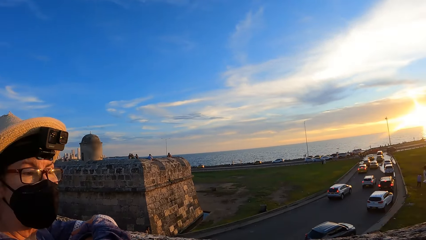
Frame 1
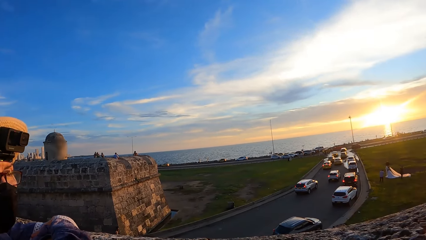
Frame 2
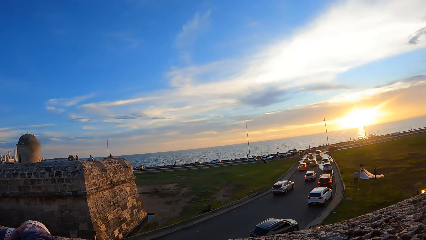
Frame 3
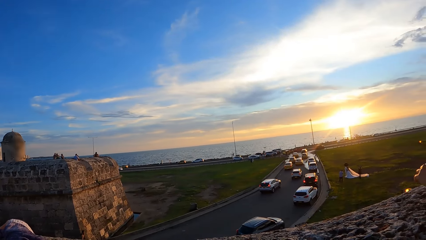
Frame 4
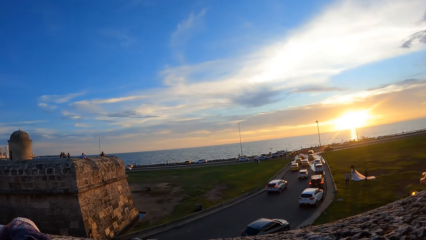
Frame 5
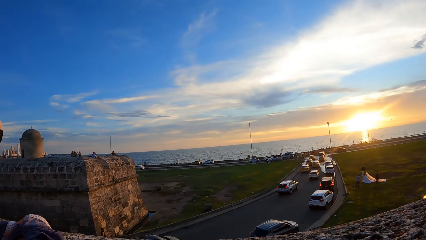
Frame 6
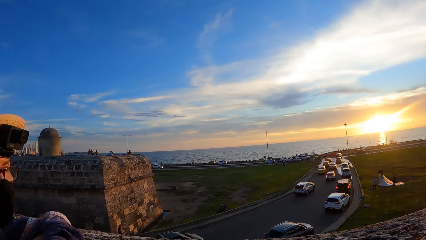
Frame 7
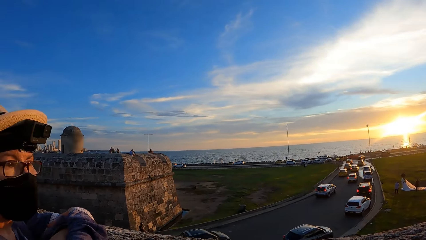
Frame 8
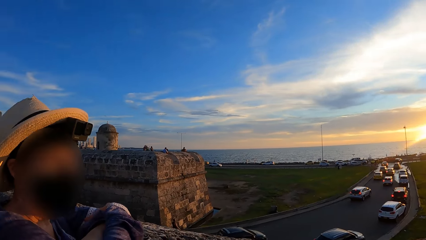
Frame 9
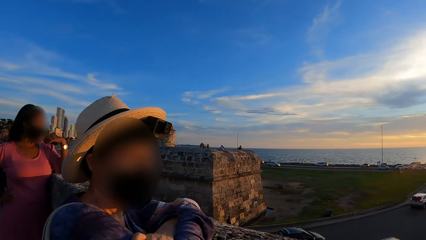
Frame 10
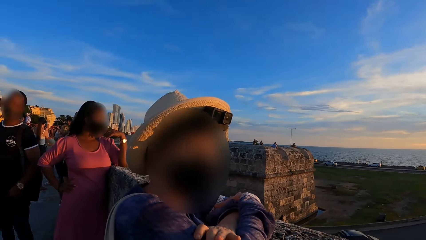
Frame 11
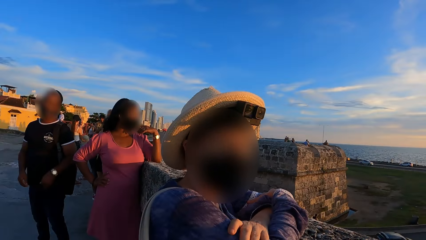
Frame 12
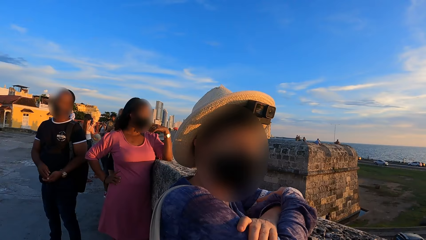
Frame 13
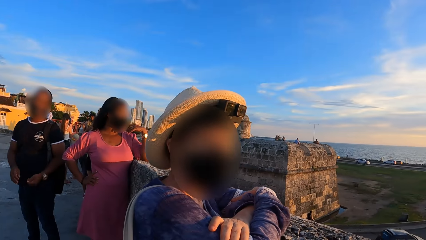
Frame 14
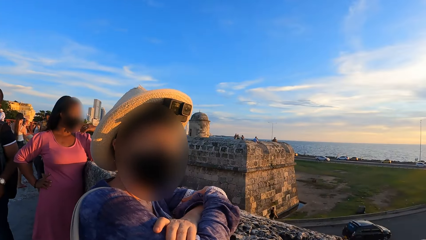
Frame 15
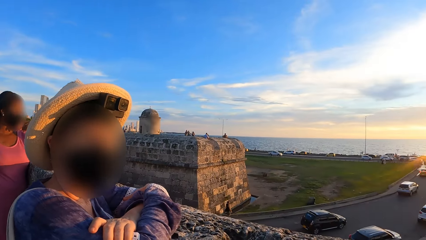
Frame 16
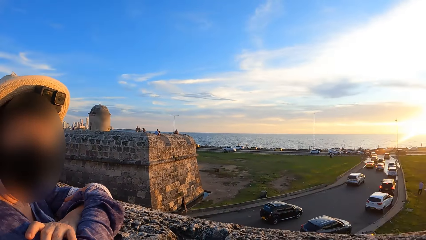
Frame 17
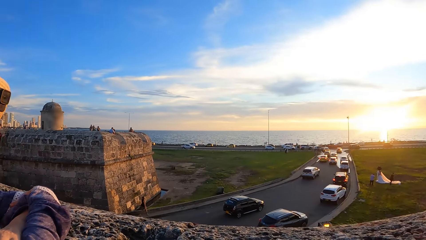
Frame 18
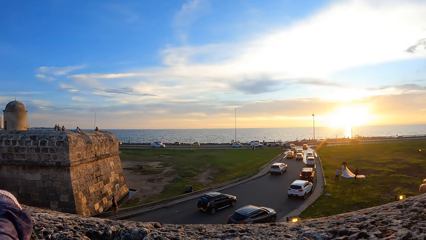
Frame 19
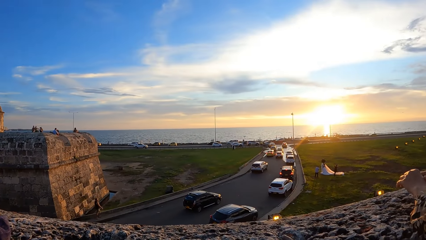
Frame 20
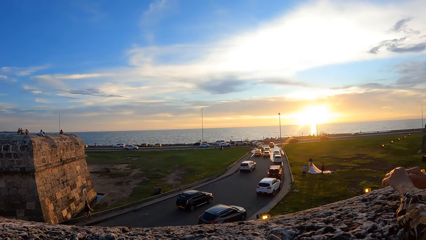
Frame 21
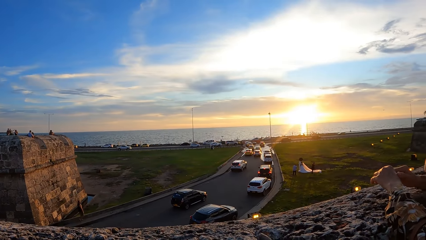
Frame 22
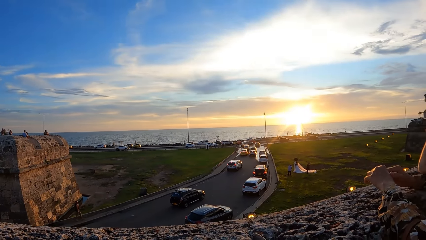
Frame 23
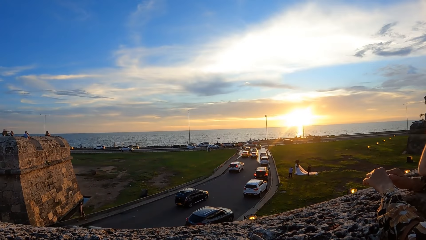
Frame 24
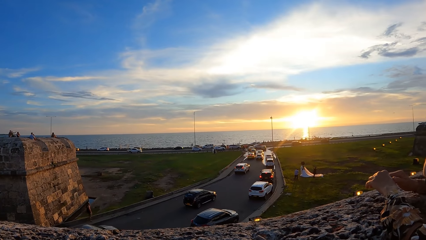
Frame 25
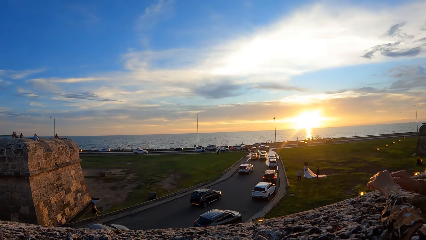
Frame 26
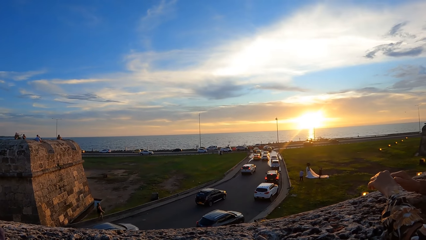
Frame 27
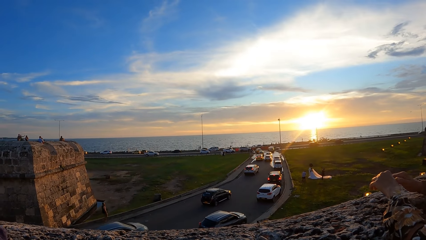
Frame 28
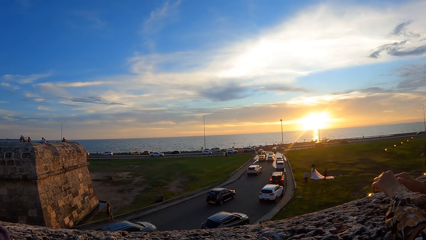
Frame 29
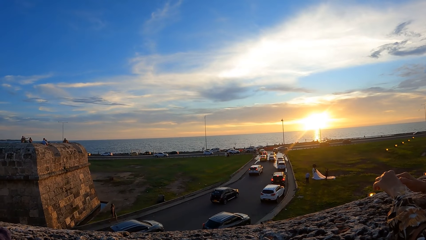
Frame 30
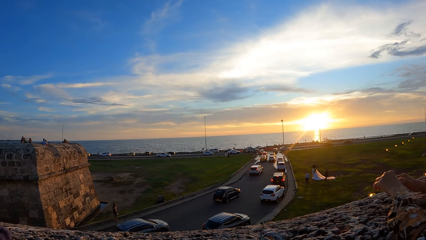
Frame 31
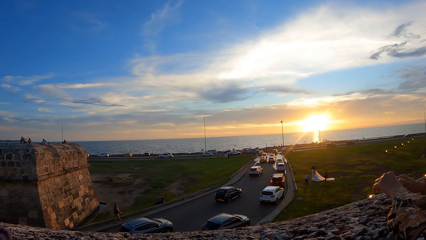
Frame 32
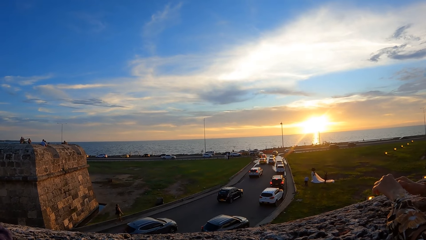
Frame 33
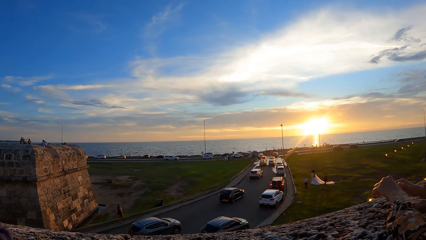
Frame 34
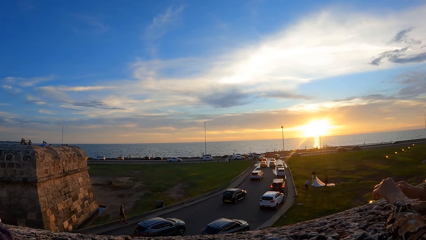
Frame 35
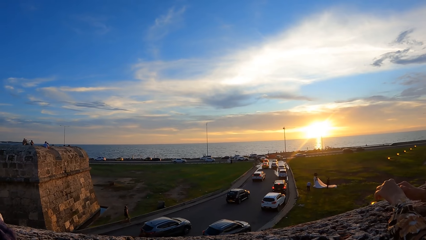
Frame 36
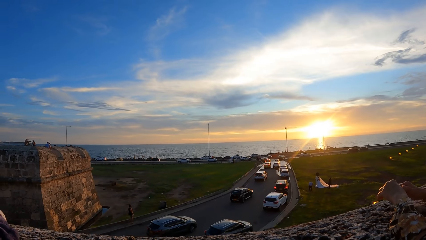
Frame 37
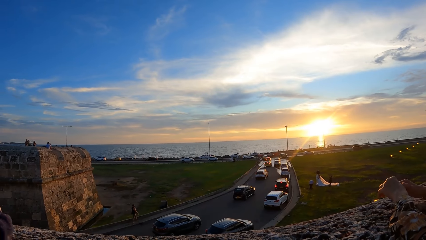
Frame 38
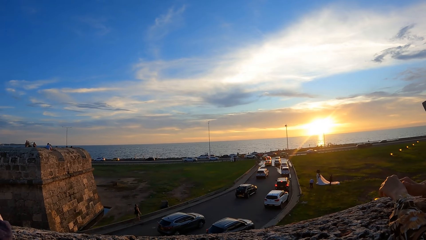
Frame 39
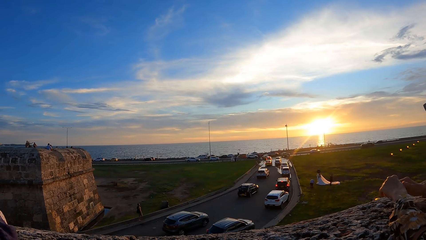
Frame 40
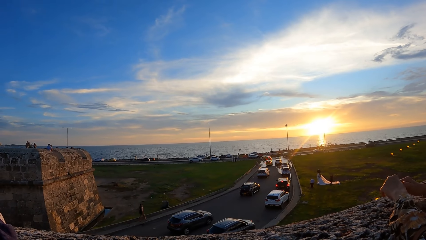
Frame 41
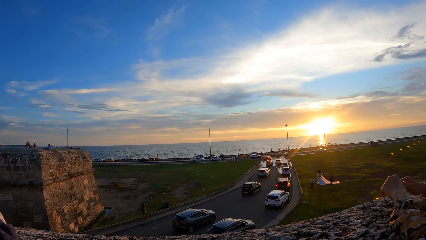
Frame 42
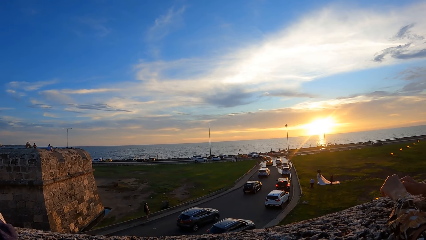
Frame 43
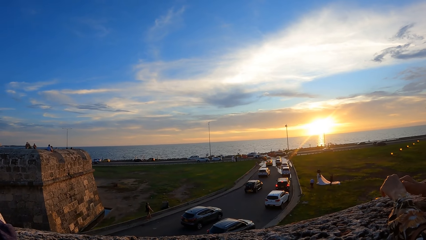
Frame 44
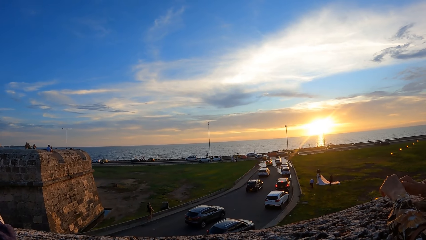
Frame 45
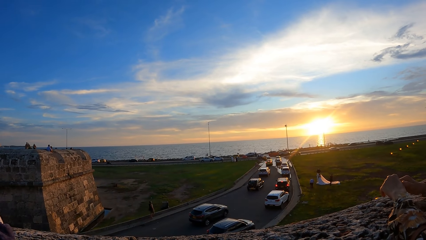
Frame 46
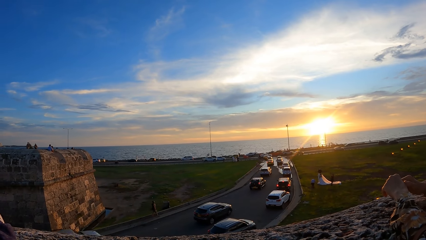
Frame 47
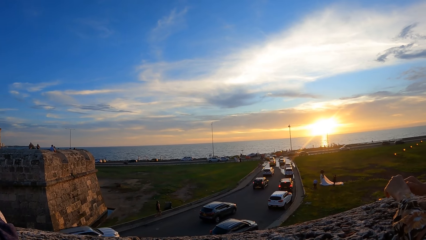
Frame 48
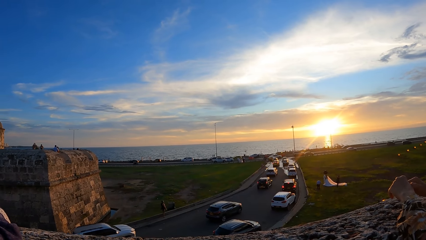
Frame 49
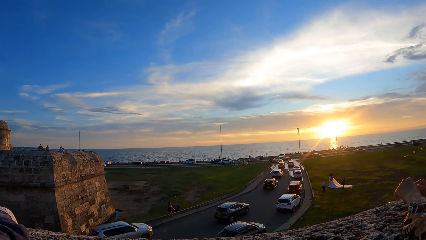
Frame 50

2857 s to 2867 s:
The camera wearer looks around.

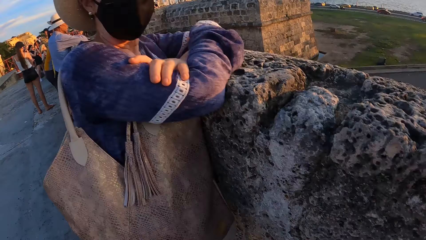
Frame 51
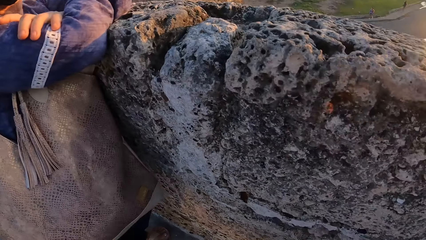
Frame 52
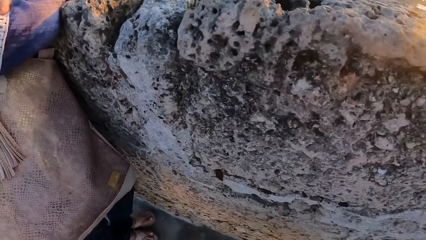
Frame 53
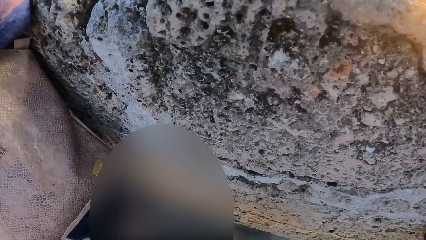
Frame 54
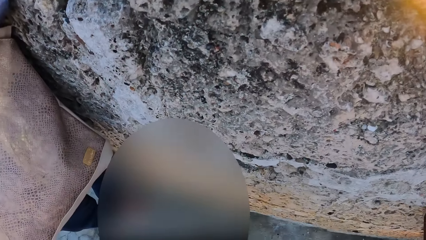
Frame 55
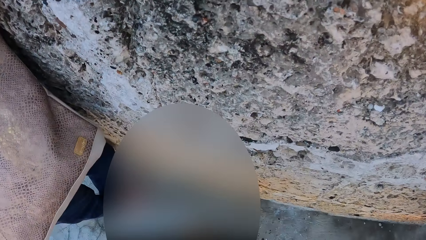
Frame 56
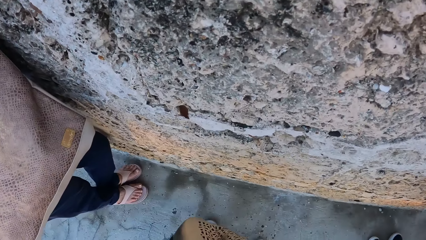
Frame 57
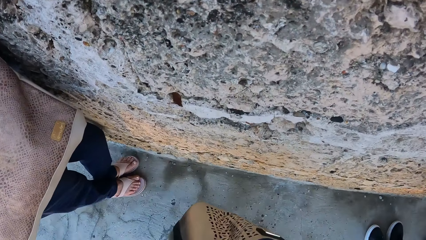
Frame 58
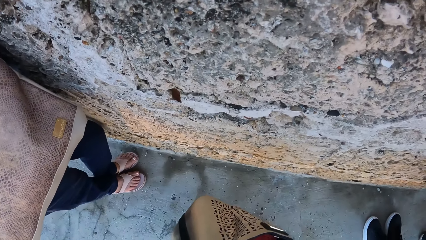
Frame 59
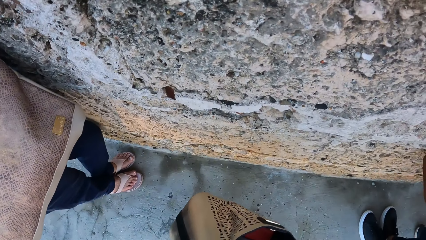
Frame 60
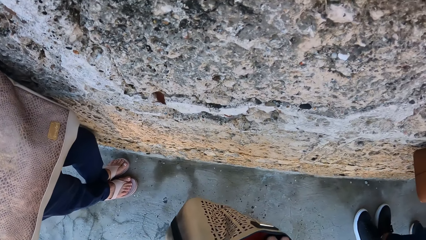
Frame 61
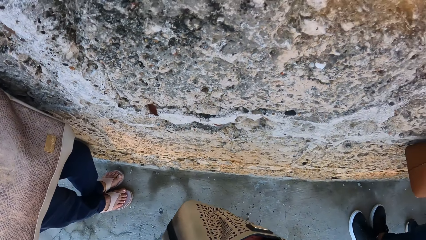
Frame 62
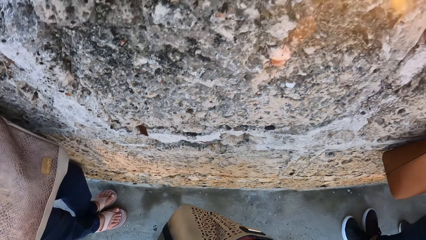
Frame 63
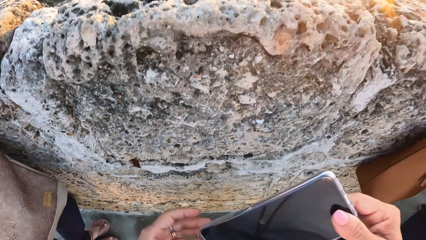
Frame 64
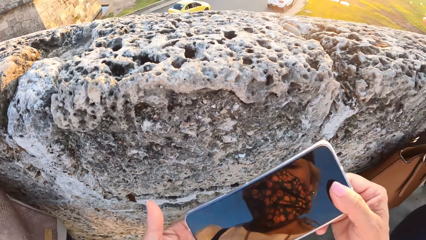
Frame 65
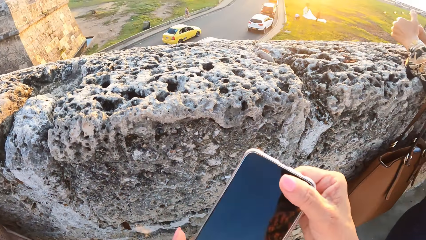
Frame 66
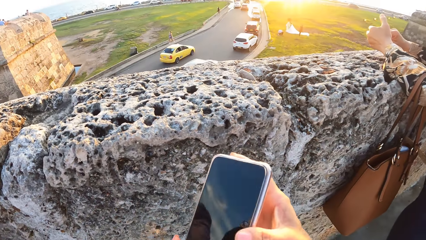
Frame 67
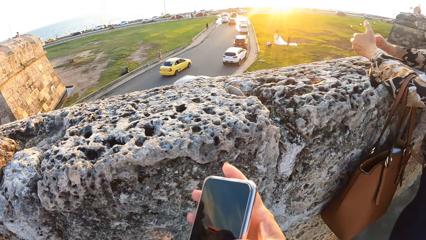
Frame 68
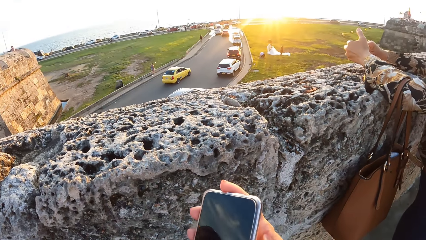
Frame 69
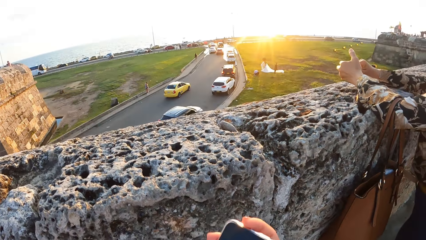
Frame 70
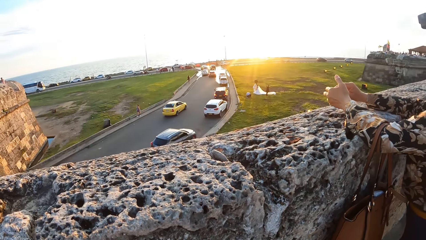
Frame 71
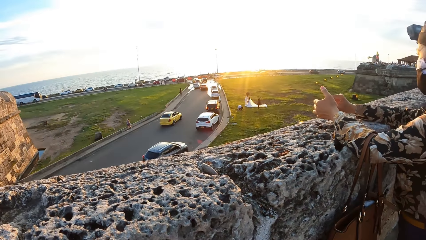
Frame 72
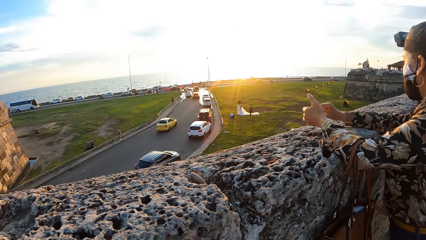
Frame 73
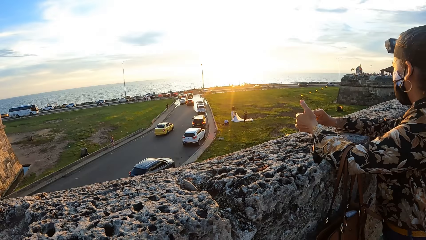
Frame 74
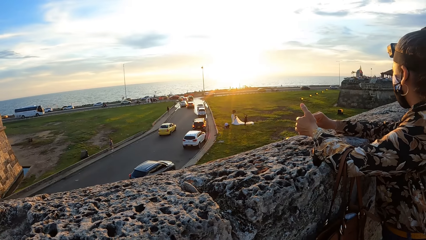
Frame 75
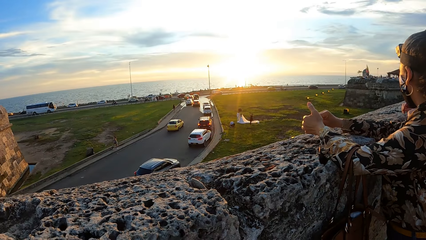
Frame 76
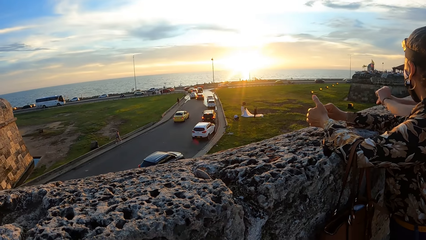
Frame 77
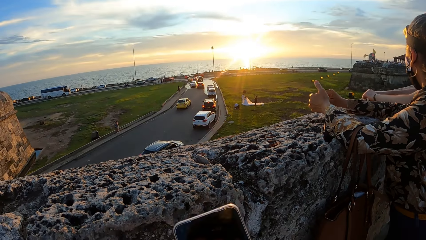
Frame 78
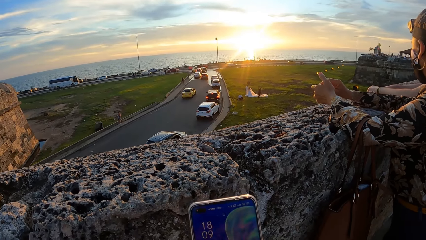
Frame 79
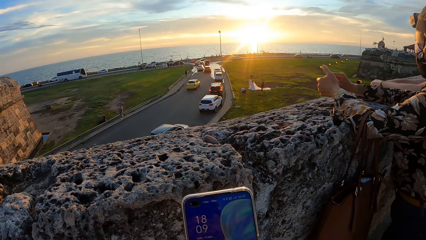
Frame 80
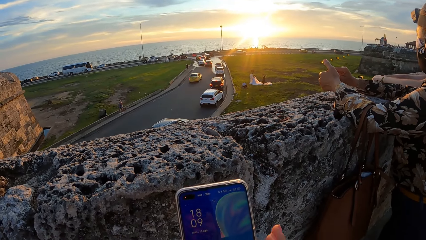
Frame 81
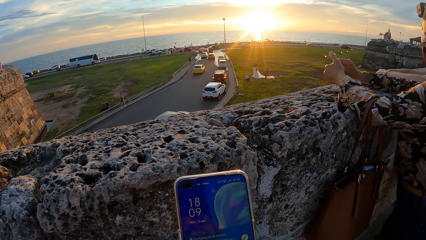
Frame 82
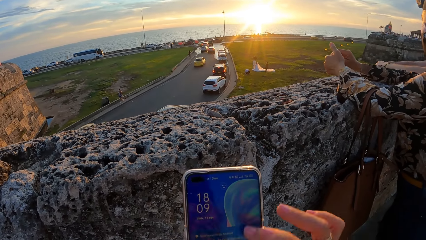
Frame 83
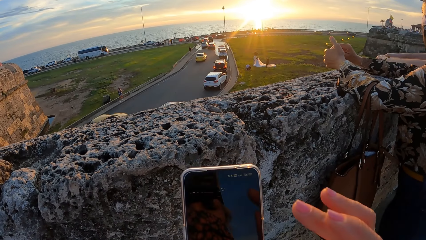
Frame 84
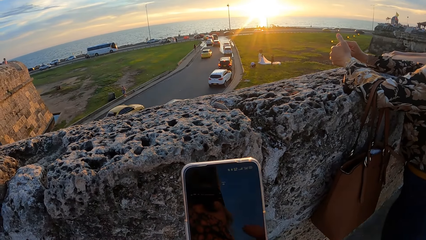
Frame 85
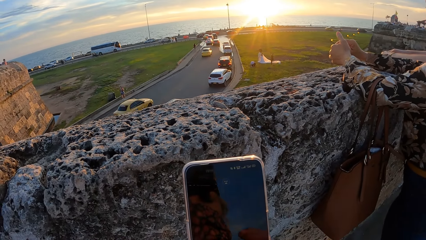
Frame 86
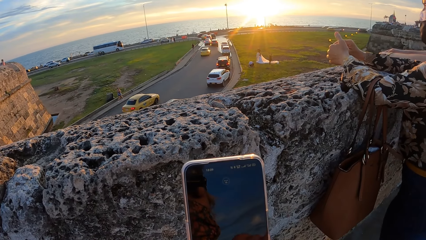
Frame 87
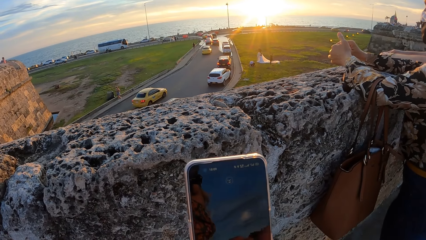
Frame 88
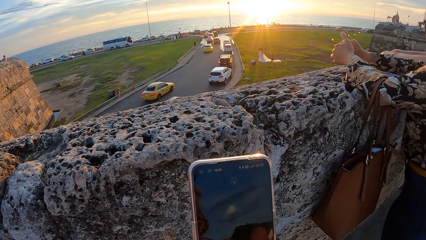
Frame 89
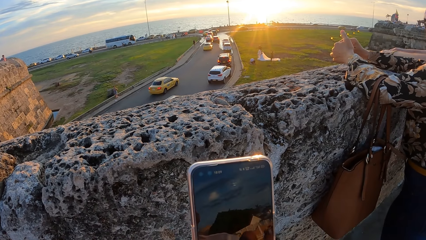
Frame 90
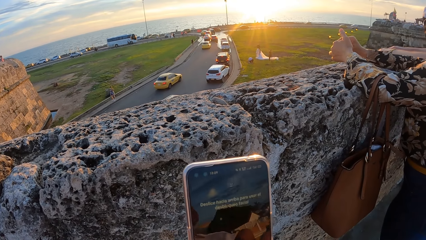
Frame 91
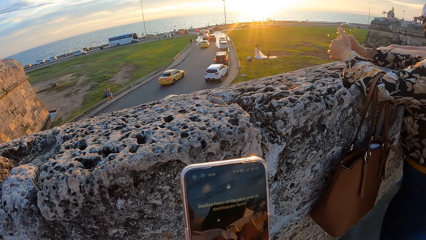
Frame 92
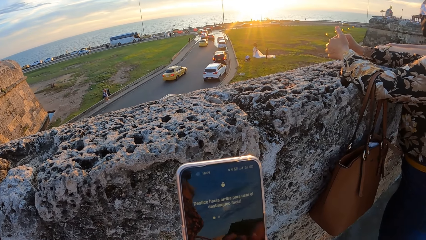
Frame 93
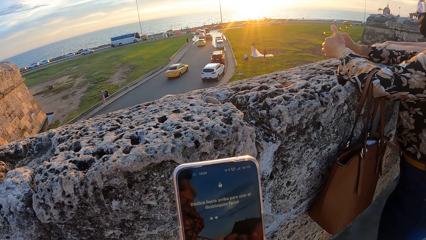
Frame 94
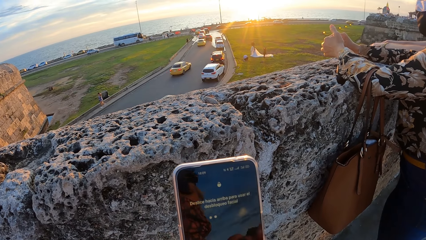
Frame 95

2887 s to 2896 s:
The camera wearer picks up a phone. They hold the phone with both hands. They operate the phone. They scroll on the phone.
